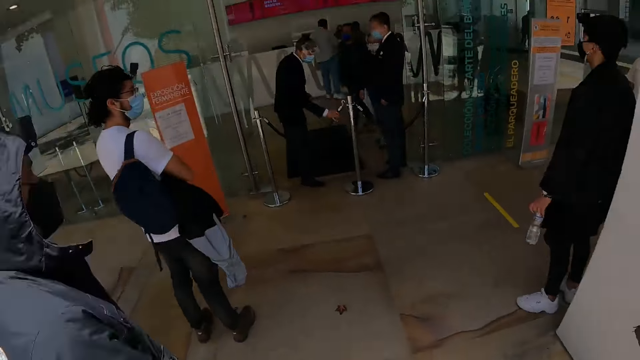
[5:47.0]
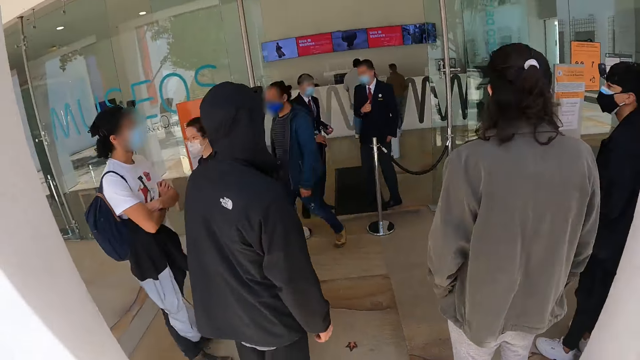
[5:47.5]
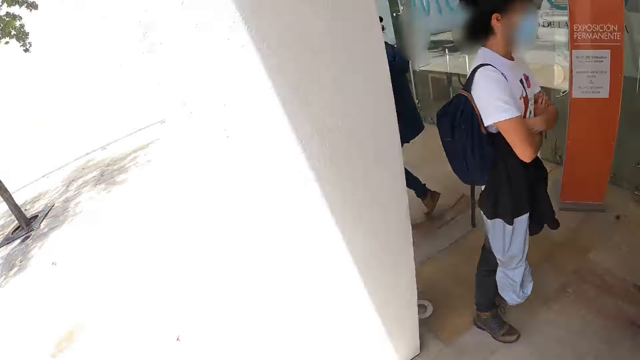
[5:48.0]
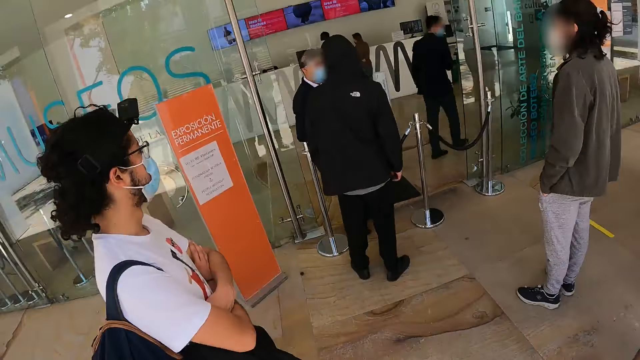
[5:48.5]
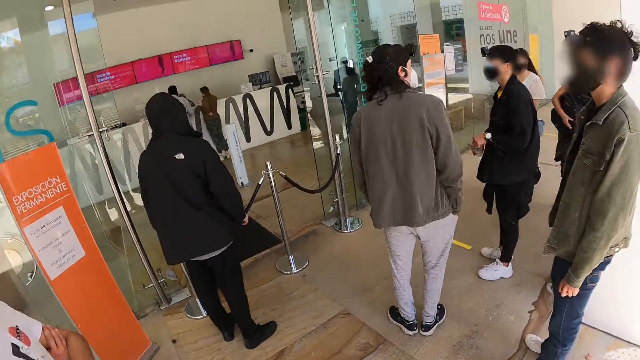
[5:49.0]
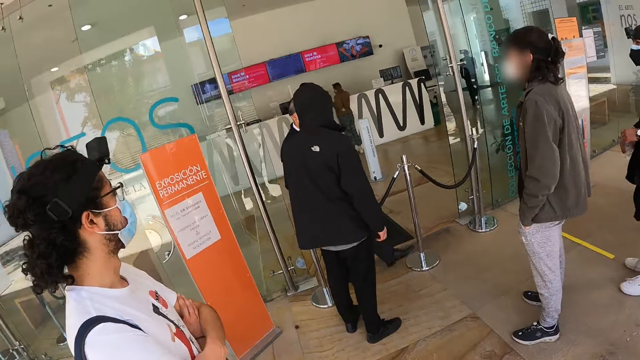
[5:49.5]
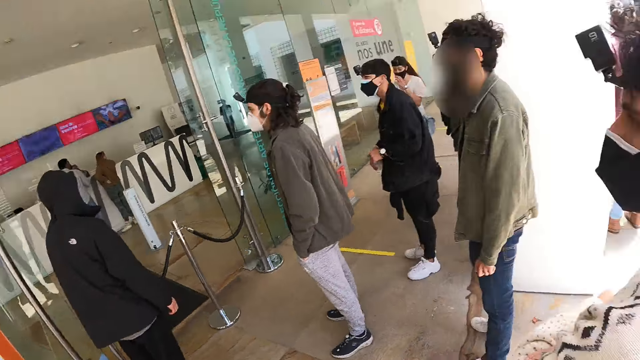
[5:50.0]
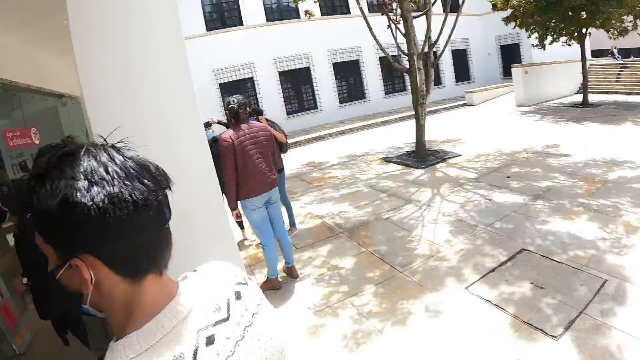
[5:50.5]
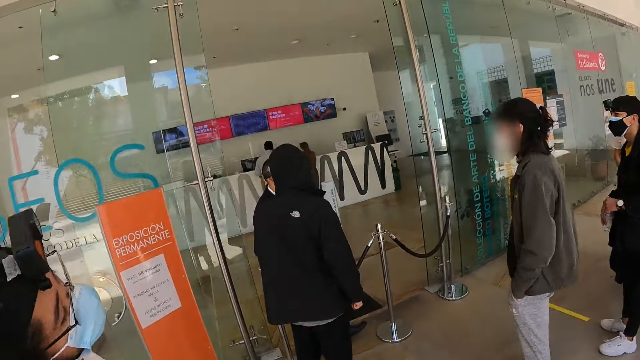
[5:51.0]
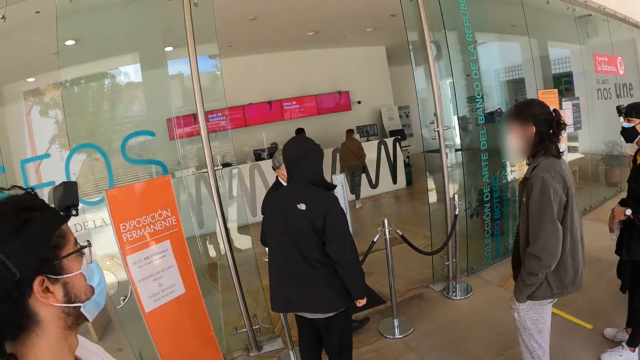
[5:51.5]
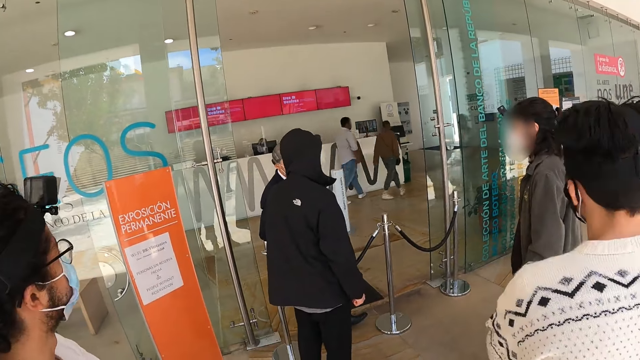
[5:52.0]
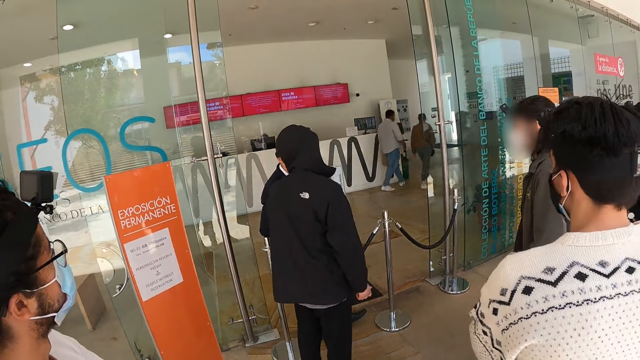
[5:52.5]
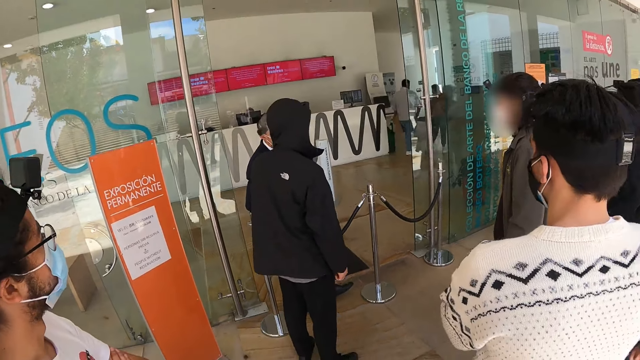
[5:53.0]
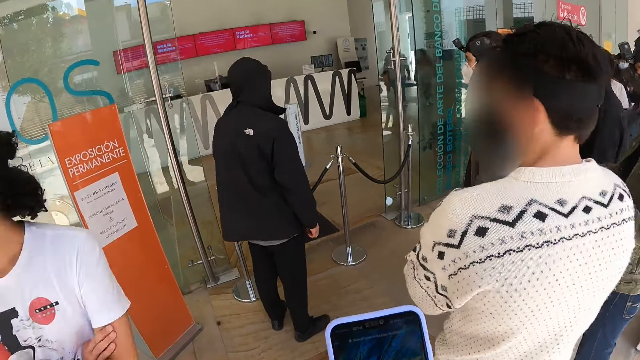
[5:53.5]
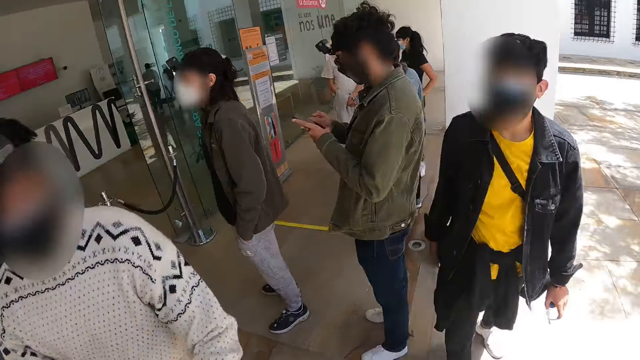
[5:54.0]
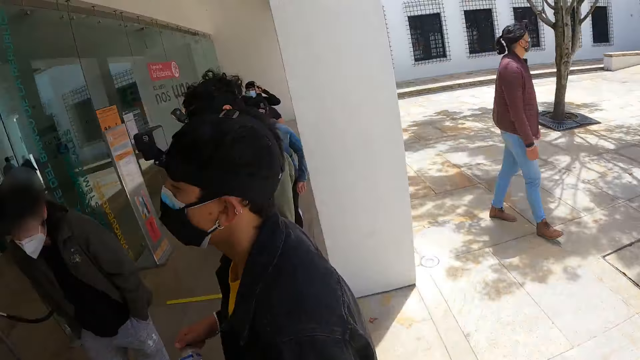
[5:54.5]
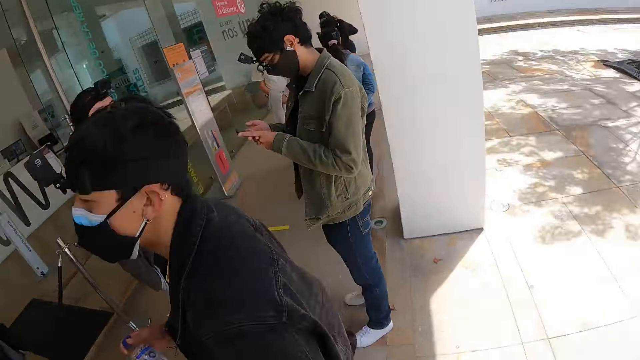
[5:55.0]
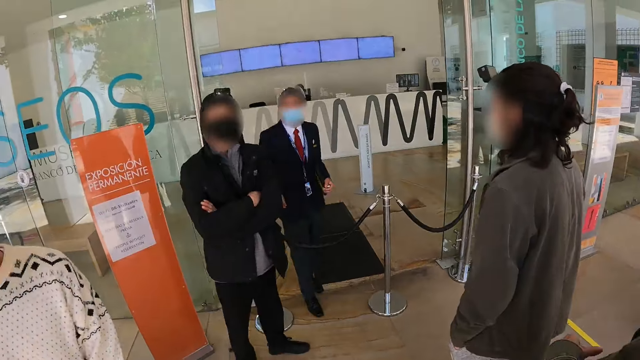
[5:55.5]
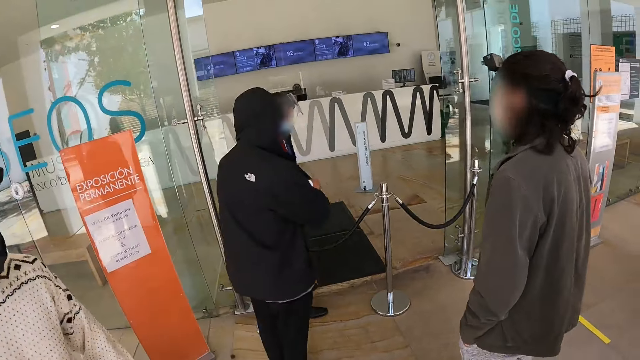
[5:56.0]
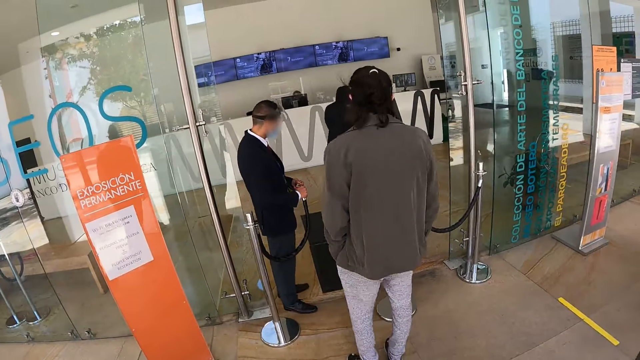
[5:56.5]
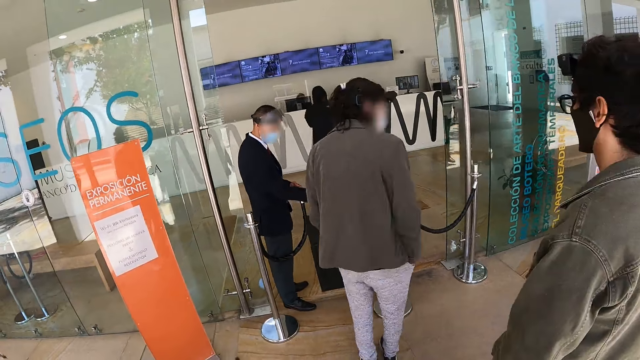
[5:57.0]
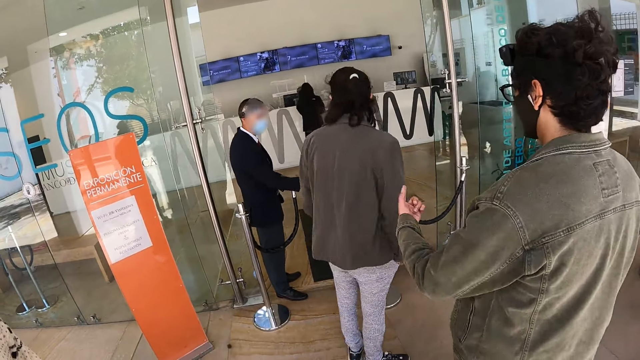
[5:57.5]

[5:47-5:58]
A person talks to another person. The camera wearer touches a phone. They scroll the phone. A third person enters the building.

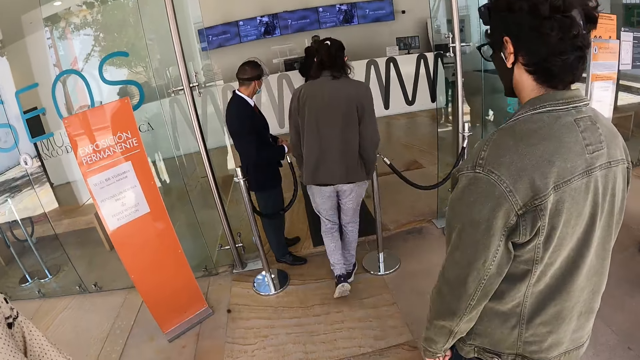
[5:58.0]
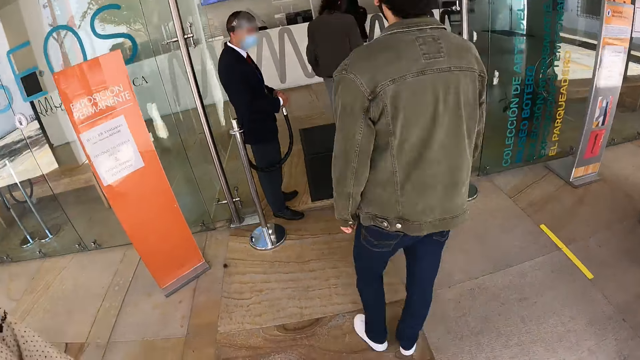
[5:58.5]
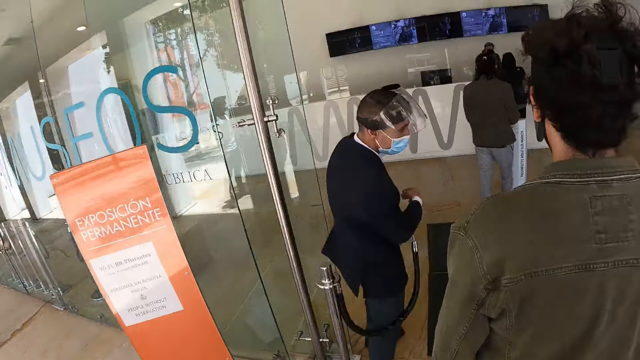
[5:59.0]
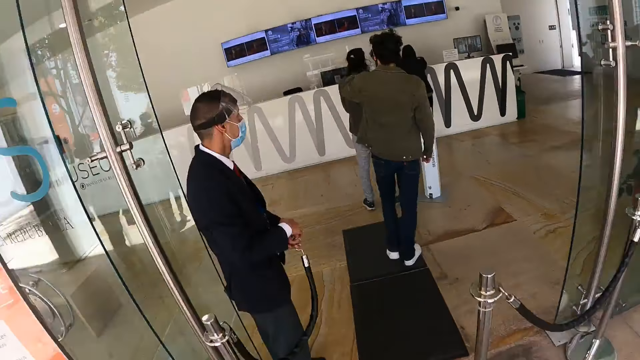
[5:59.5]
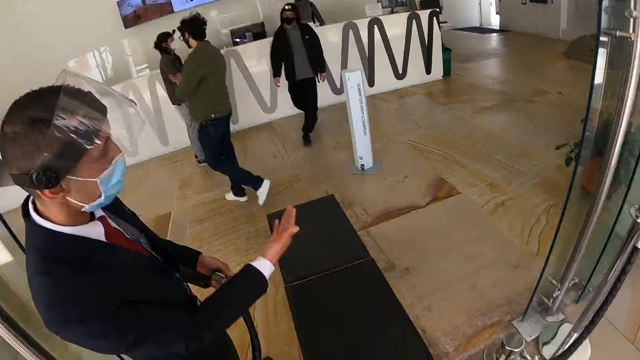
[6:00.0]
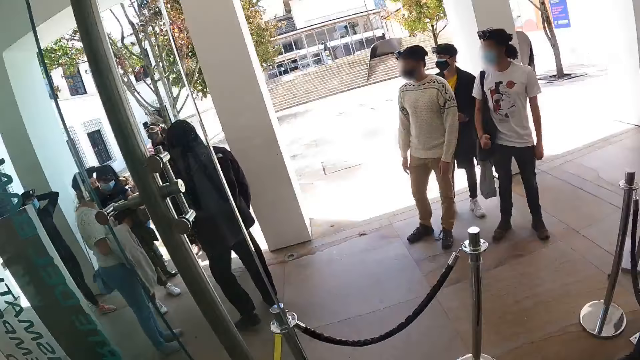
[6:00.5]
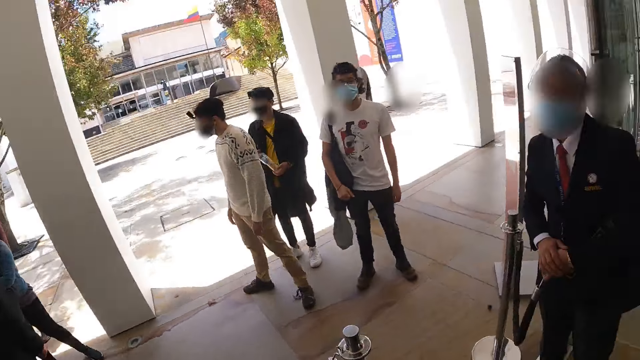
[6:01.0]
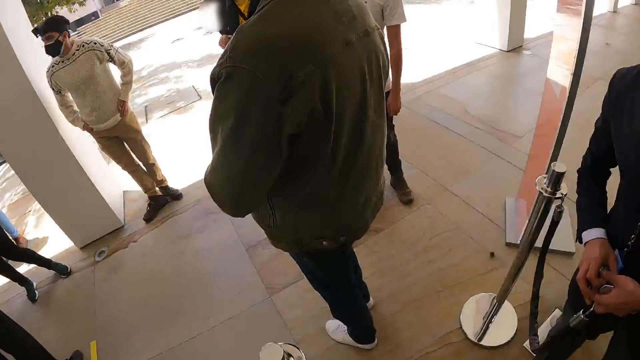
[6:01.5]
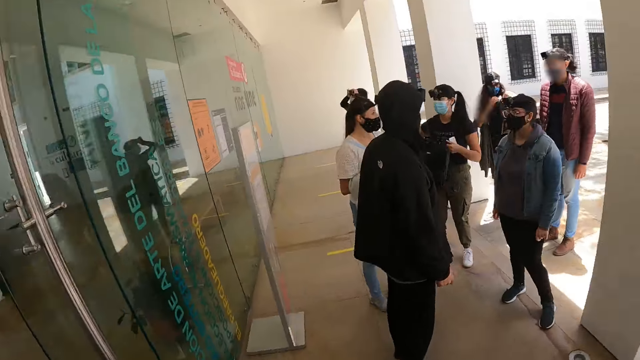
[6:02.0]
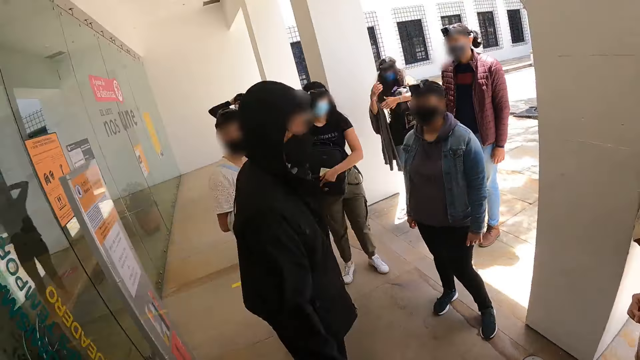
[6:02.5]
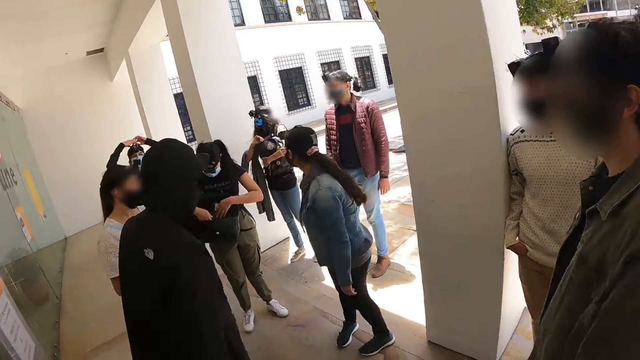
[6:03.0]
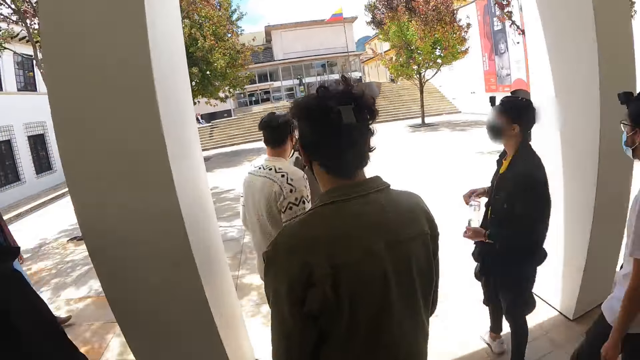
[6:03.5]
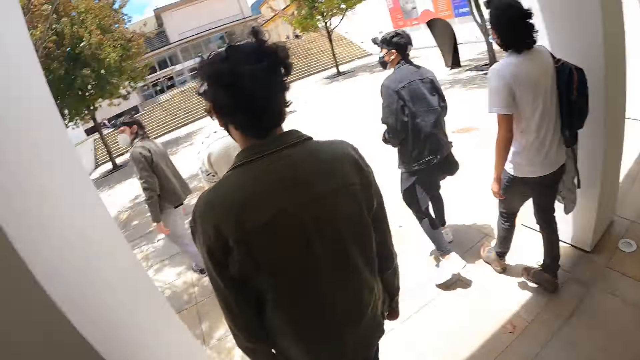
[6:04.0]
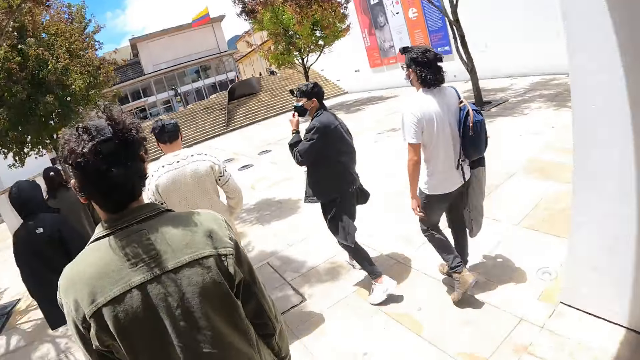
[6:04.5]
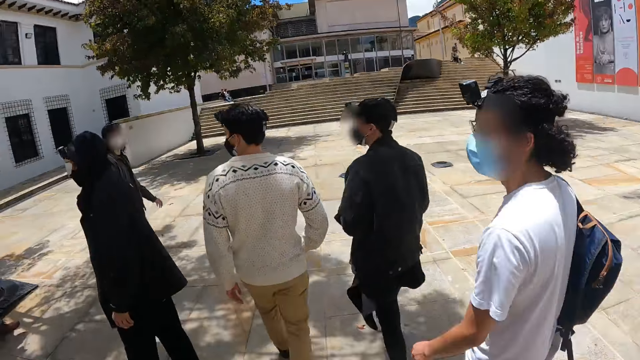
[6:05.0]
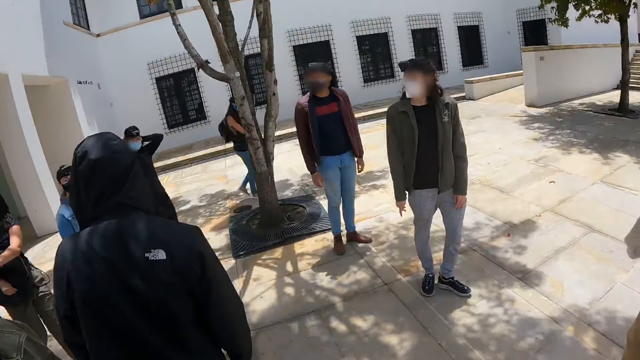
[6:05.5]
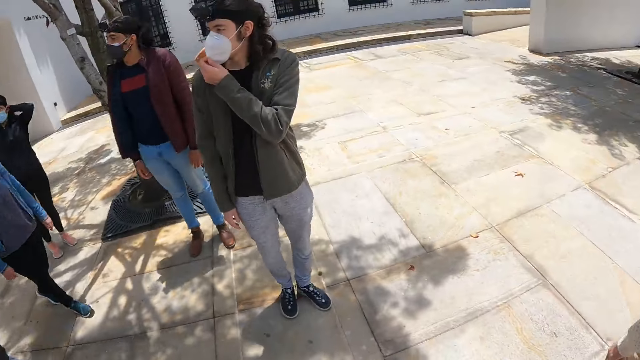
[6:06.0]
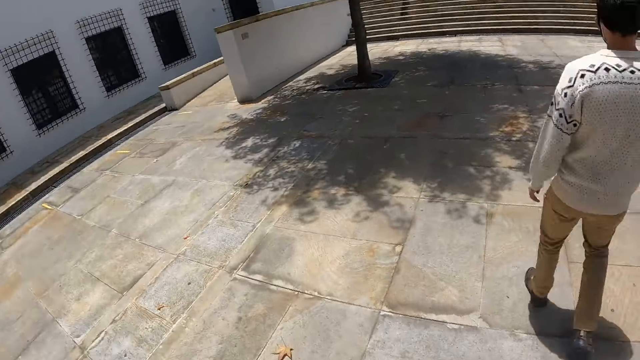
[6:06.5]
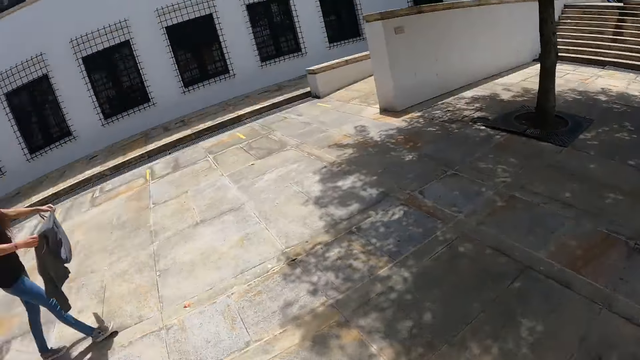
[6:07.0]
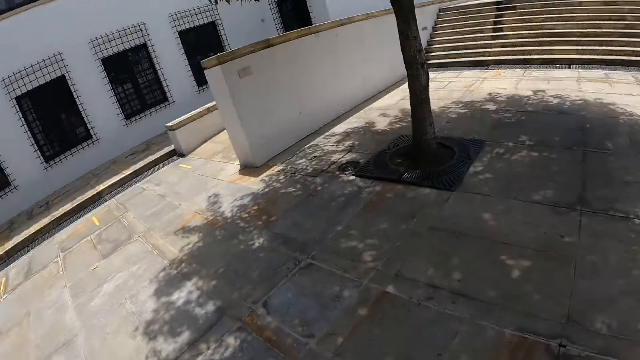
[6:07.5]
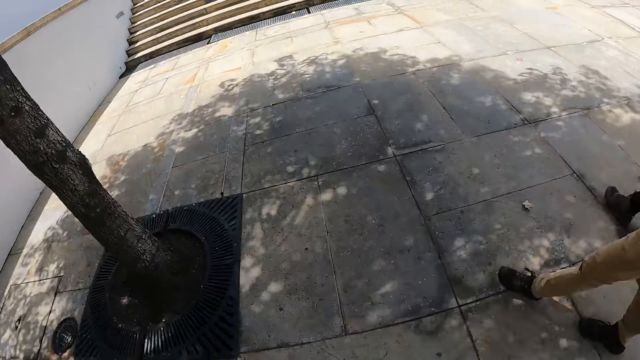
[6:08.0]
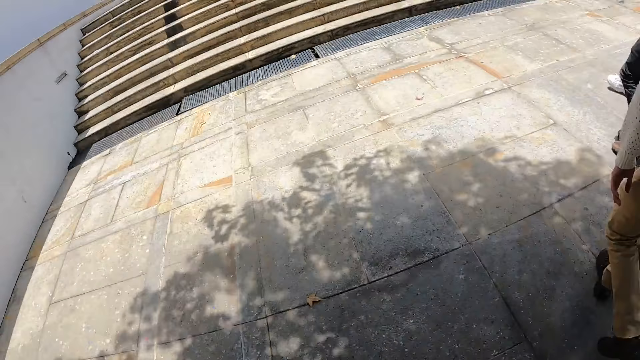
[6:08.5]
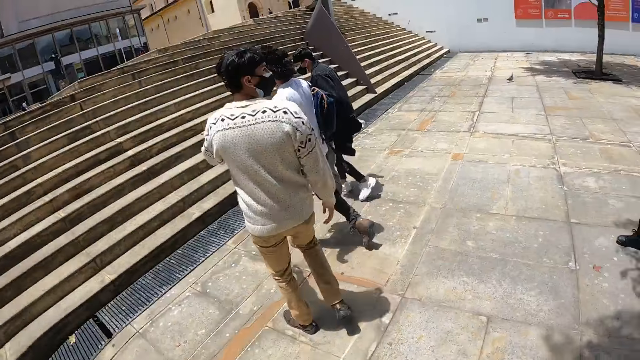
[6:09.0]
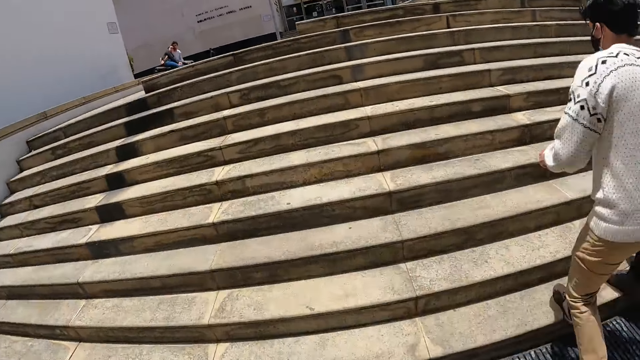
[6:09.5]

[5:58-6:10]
A person enters the building. The camera wearer walks into the building. Another person enters the building and talks to the first person and a third person. The camera wearer walks out of the building. They walk outside. They turn around the road. They walk on the ground.
